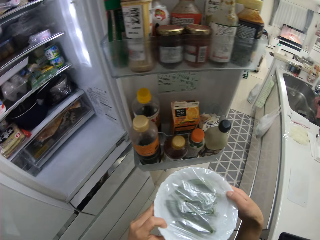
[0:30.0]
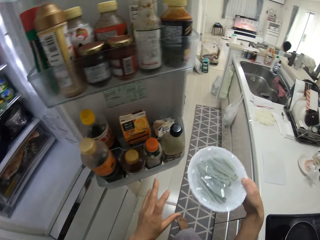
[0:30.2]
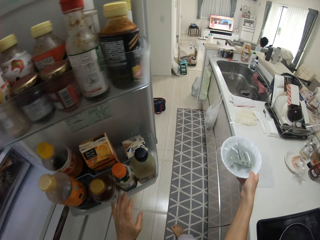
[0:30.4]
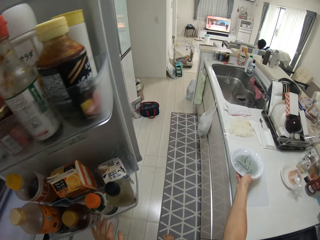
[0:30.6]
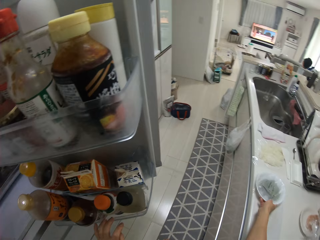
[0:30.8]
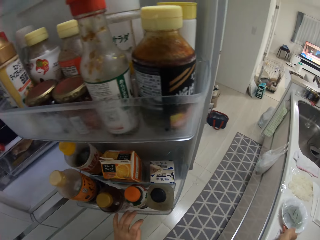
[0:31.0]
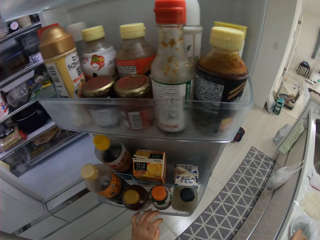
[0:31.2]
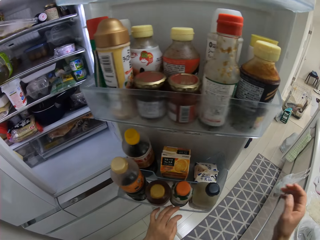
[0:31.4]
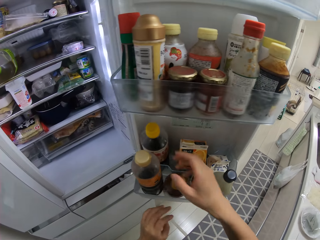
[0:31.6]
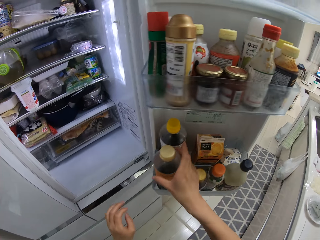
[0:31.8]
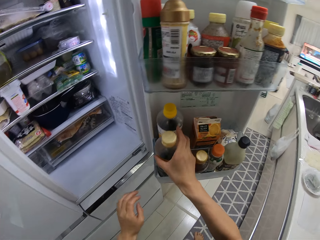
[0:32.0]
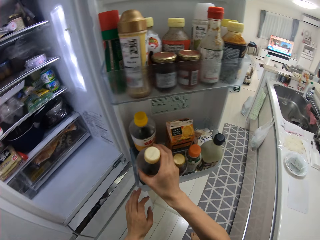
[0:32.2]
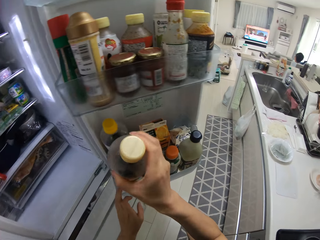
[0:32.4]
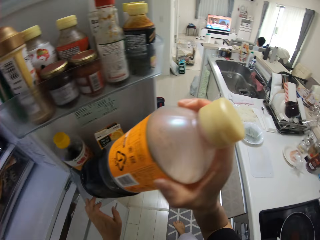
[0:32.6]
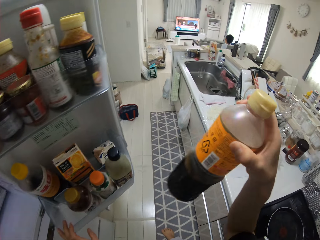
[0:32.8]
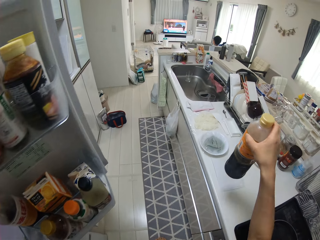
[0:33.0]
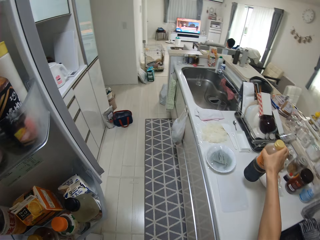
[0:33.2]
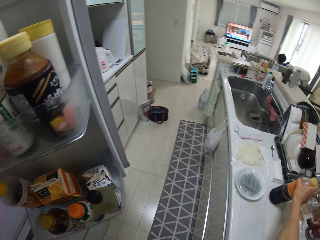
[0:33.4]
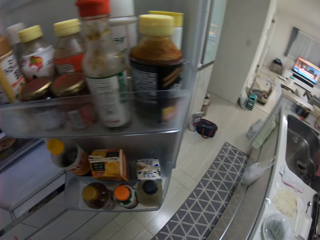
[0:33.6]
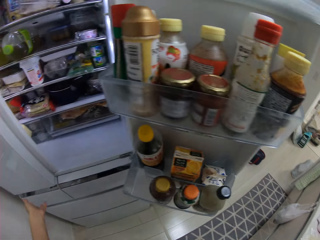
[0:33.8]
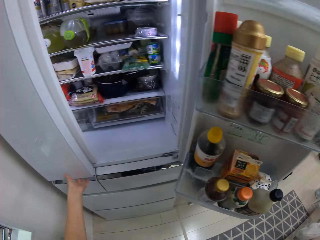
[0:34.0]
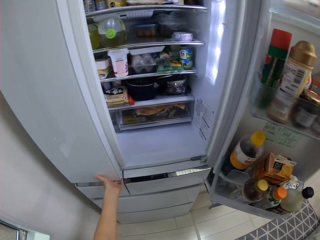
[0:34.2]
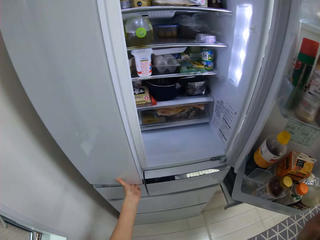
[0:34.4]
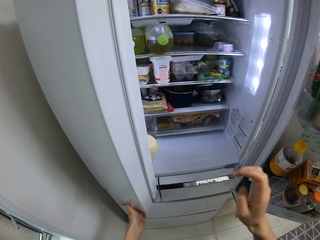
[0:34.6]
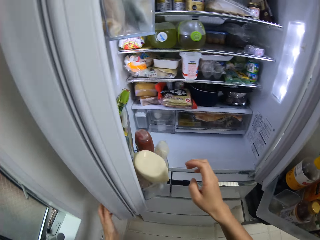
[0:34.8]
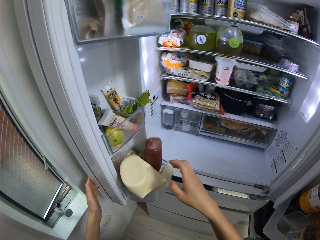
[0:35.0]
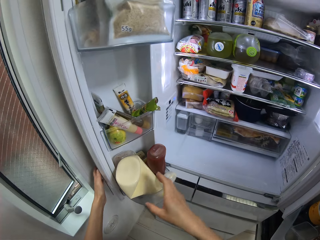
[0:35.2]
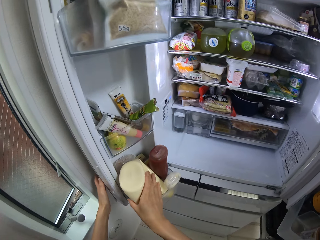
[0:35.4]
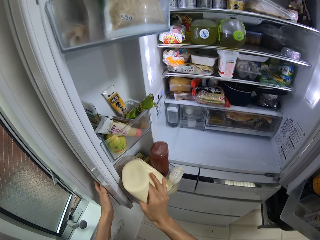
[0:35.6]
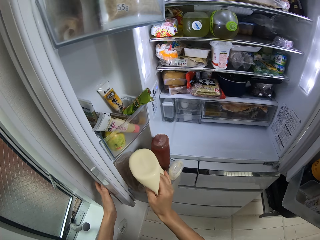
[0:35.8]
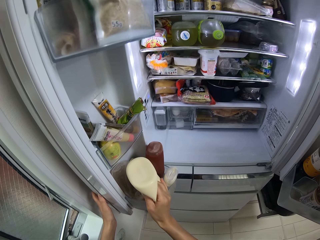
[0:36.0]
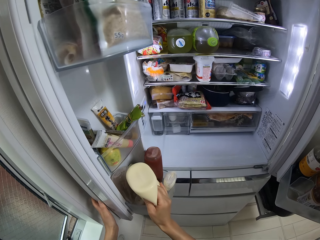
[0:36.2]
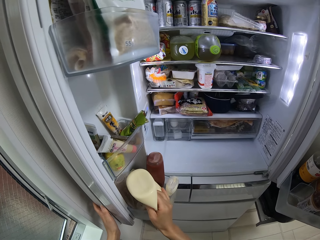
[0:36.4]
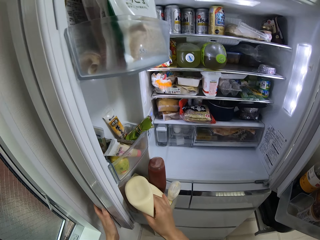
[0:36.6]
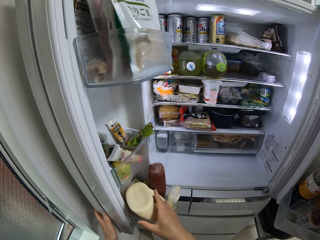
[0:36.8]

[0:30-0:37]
The camera wearer holds the plate with her hands. She drops the plate on the kitchen surface. She removes a bottle of vinegar from the fridge door. She drops the bottle on the kitchen surface. She opens the fridge door with her left hand. She touches a bottle in the fridge door. She holds mayonnaise.

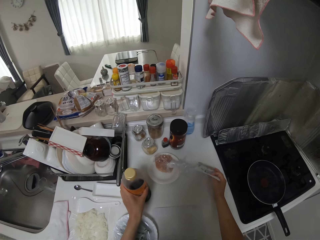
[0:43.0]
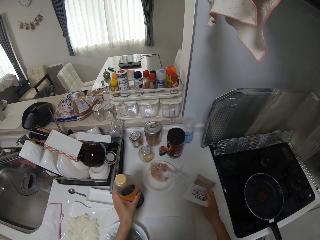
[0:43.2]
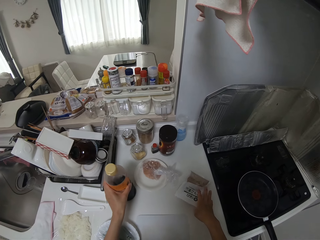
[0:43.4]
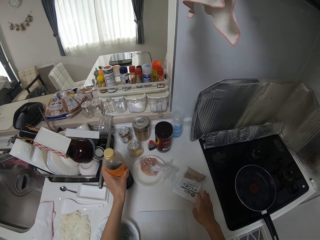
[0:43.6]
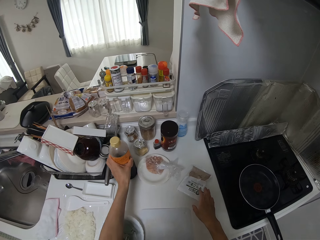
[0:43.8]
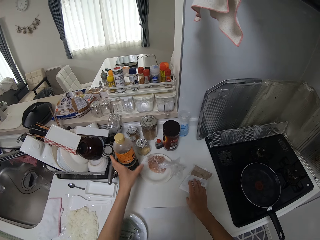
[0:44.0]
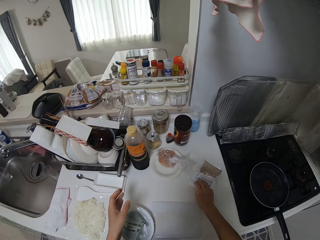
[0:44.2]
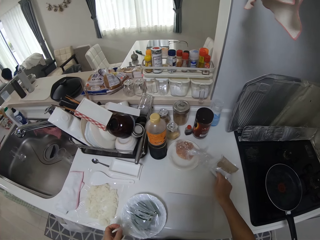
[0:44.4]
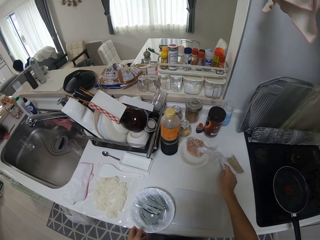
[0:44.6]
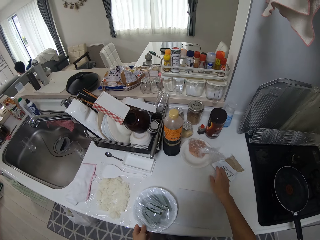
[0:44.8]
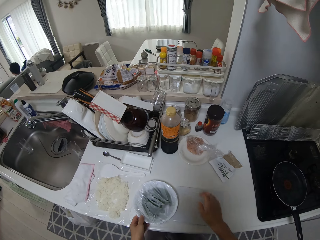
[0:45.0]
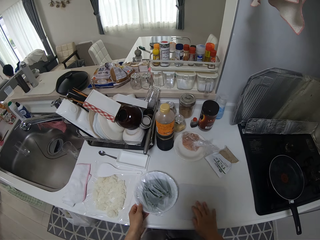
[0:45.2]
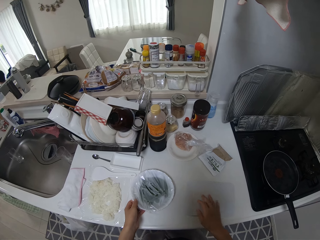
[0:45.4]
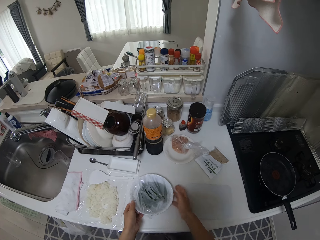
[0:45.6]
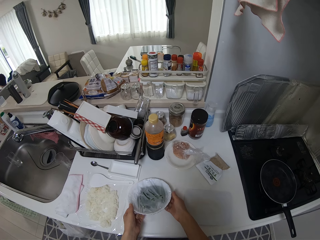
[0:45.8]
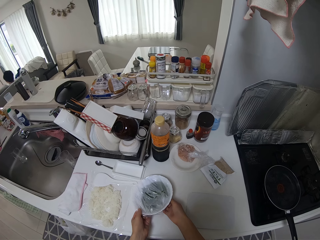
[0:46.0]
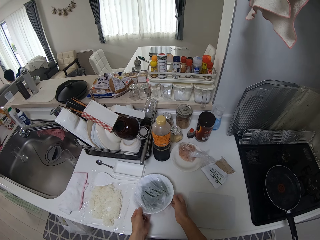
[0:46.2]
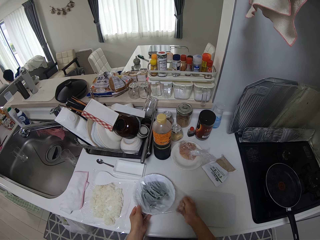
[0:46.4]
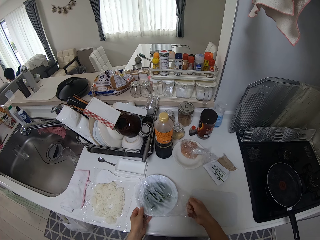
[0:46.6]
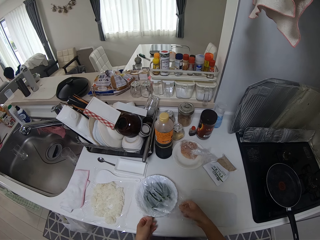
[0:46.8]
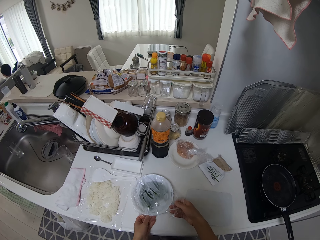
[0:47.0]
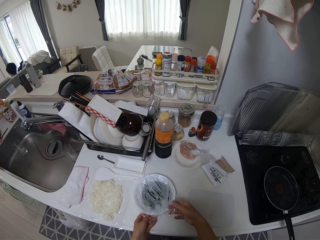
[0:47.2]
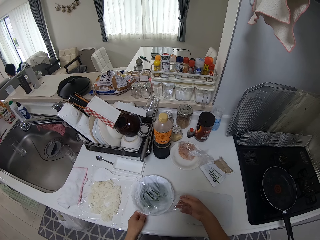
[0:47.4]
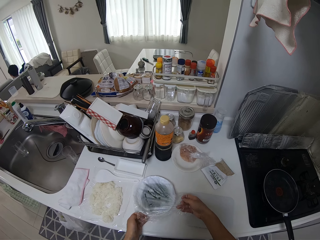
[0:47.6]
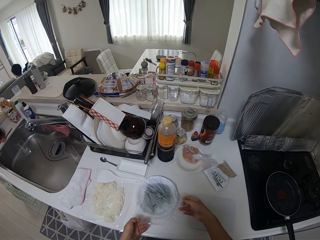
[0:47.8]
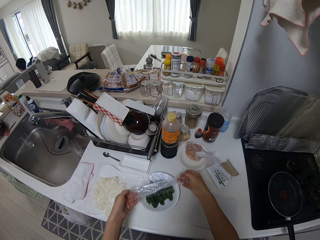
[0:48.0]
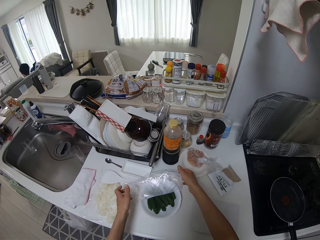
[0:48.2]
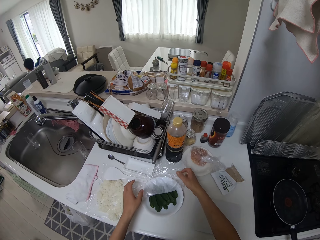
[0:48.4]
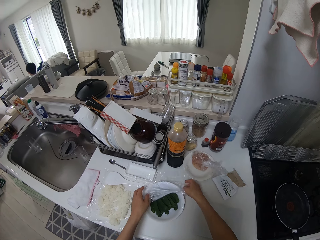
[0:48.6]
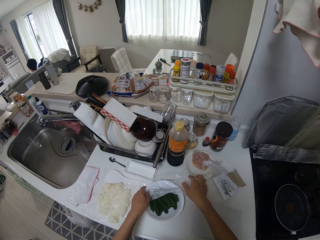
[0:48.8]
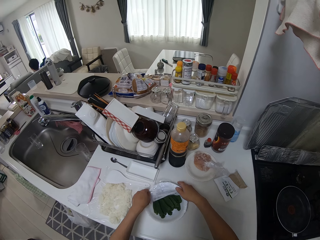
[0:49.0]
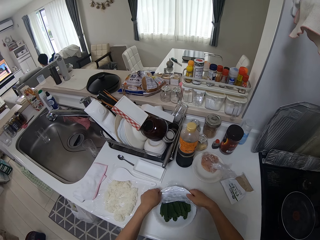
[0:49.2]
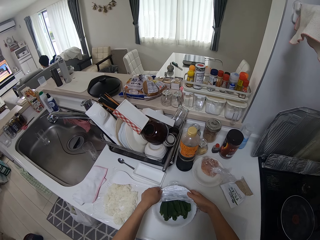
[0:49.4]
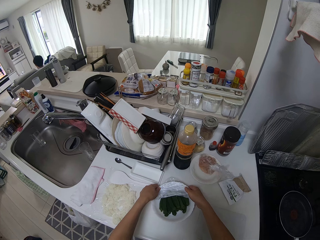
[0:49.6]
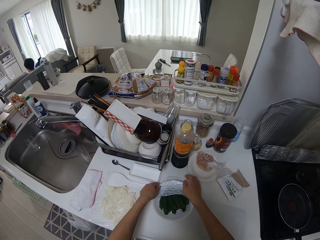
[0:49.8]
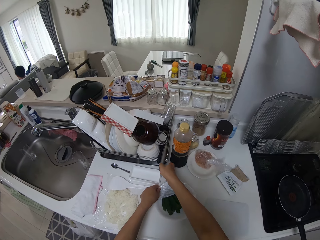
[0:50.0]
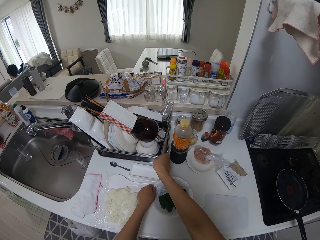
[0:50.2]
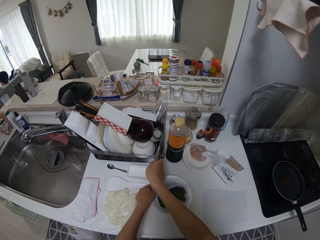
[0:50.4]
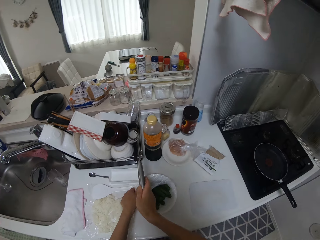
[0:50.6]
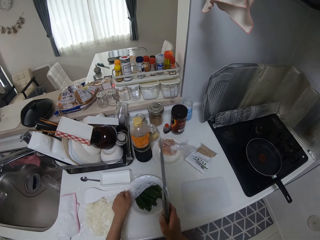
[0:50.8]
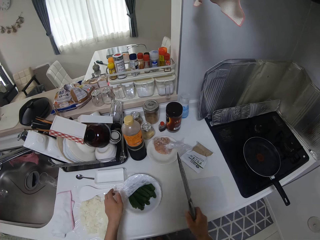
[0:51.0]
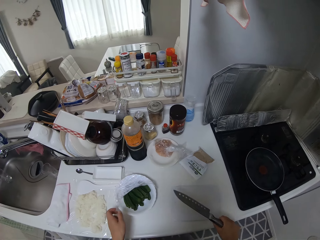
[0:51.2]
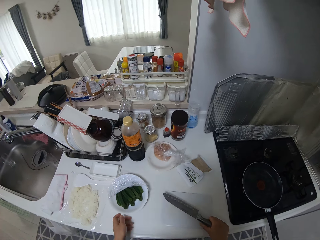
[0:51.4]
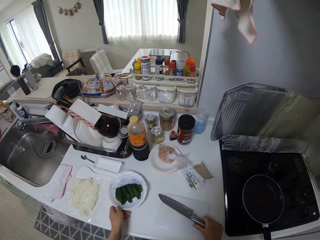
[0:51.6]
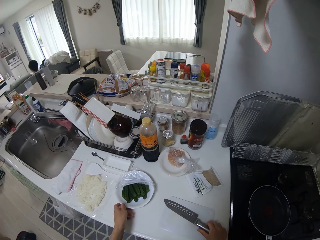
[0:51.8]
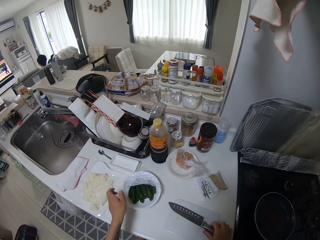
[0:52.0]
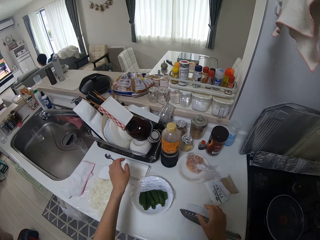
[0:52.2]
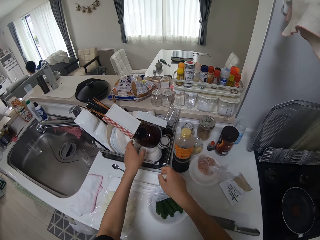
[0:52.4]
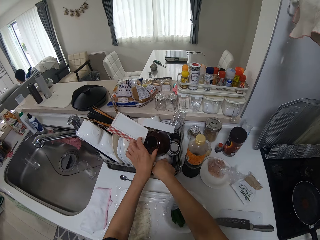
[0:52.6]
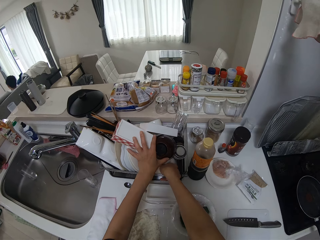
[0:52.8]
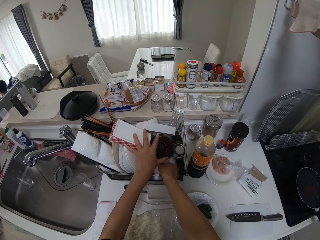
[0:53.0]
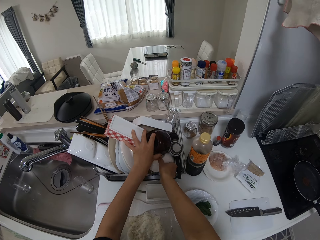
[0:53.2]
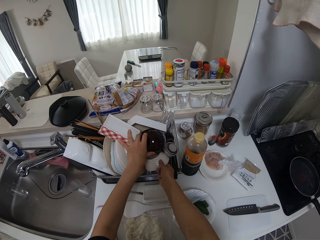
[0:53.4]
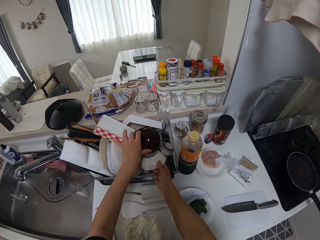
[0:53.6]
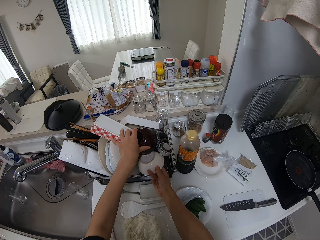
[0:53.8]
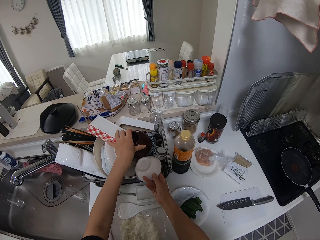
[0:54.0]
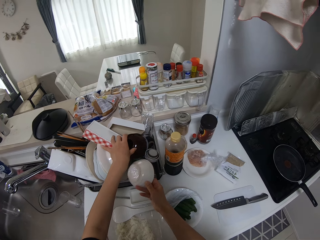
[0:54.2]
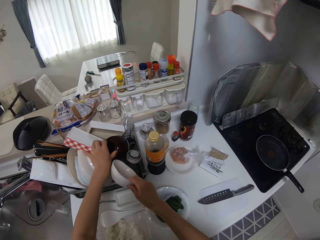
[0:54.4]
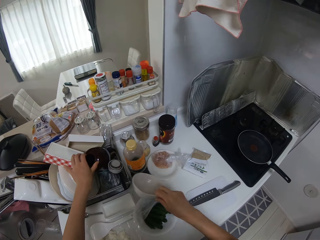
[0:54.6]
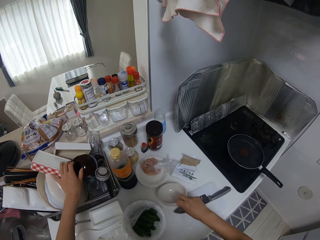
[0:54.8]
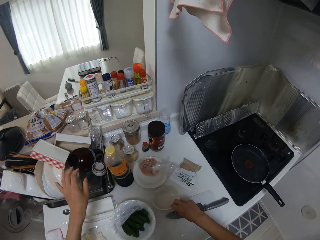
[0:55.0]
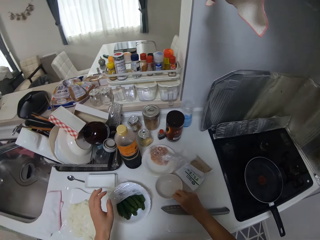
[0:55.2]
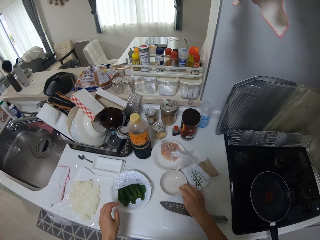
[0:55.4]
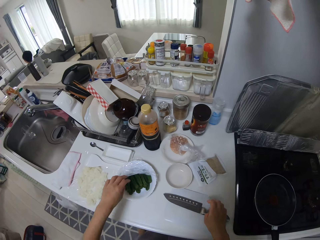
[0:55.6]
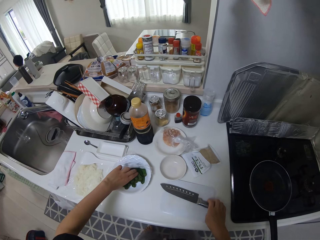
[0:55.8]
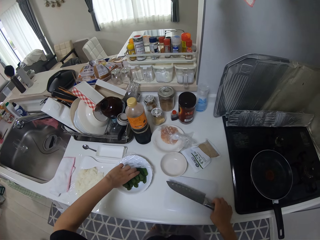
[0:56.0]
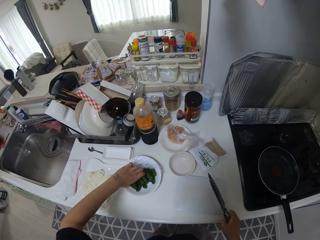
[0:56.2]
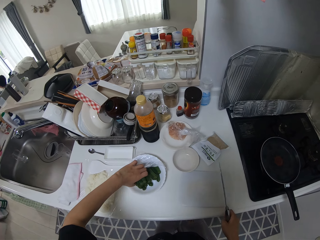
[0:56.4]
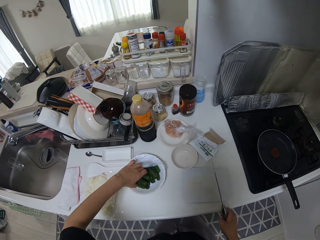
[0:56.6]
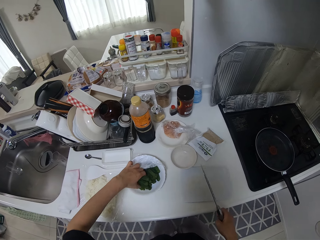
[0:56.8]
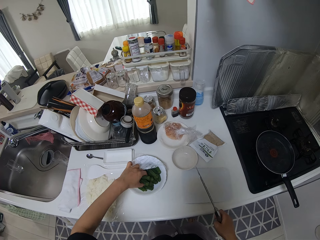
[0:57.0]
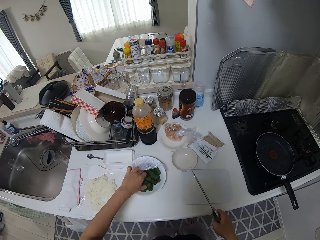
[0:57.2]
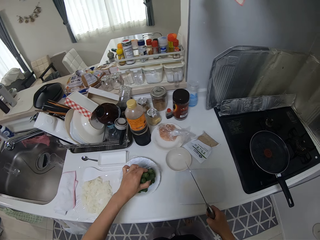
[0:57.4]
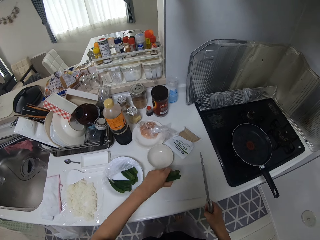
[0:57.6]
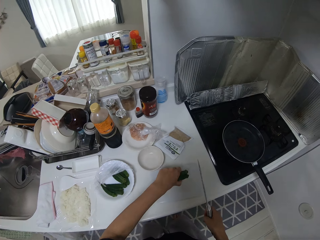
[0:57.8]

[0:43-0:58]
The camera wearer holds the bottle of vinegar. She moves the bottle of vinegar on the kitchen surface. She drops the nylon pack or spice sachet on the kitchen surface. She holds the spice sachet. She moves the nylon package on the kitchen surface. She moves the plate on the kitchen surface. She unwraps the okra plate with her hands. She picks up a knife from the rack. She places the knife on the table. She moves the plate on the kitchen surface. She picks up another plate from the rack. She drops the plate on the kitchen surface. She picks up the okras. She picks up the knife with her right hand.
